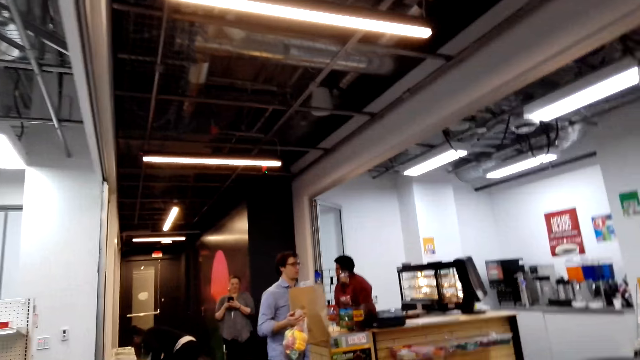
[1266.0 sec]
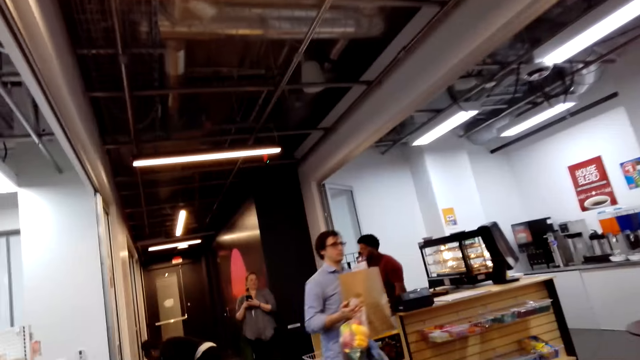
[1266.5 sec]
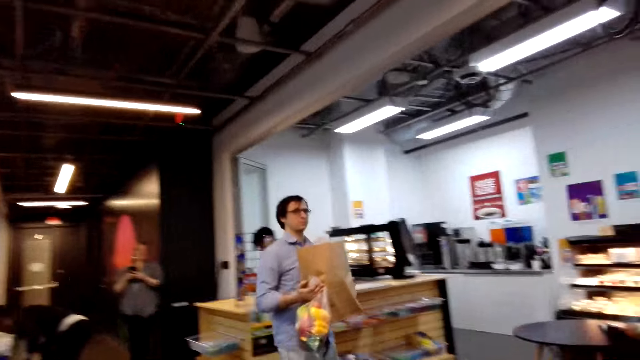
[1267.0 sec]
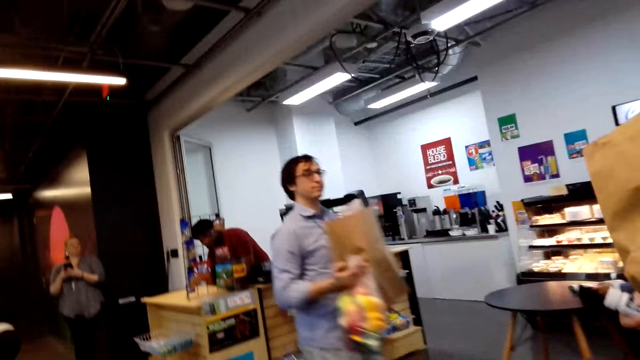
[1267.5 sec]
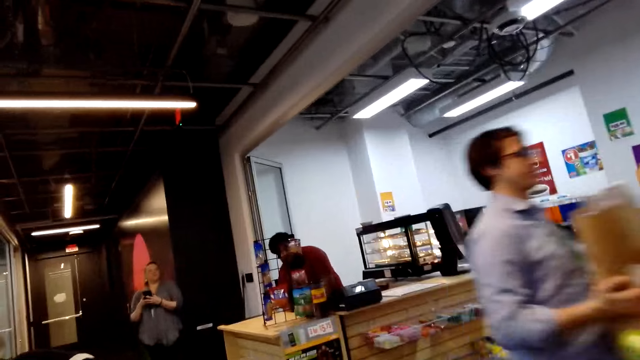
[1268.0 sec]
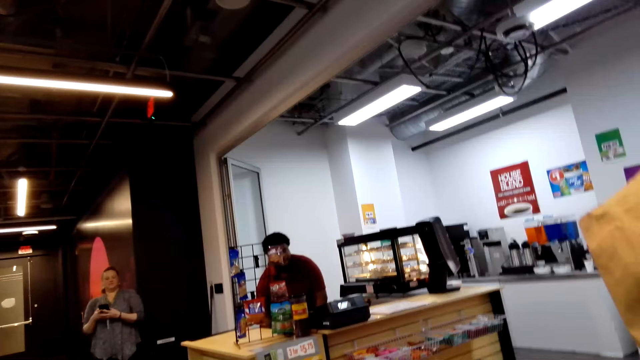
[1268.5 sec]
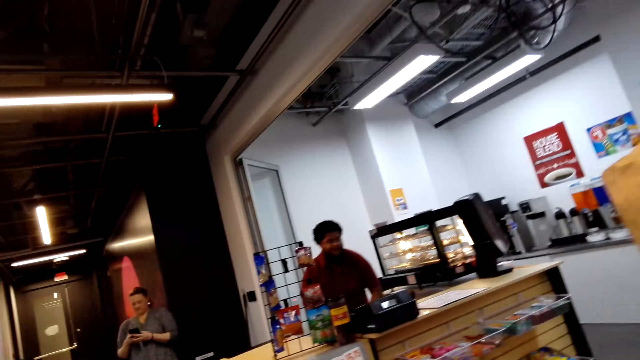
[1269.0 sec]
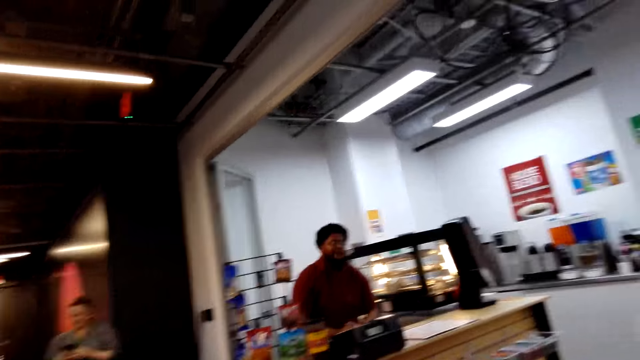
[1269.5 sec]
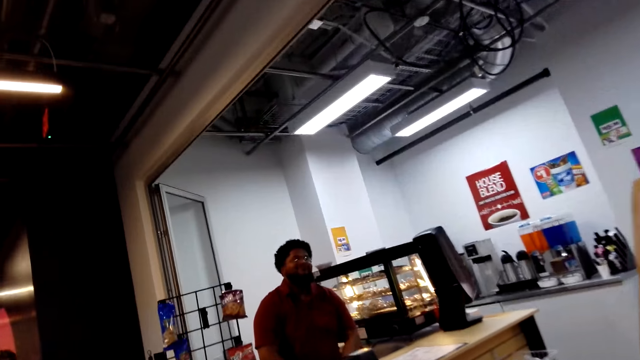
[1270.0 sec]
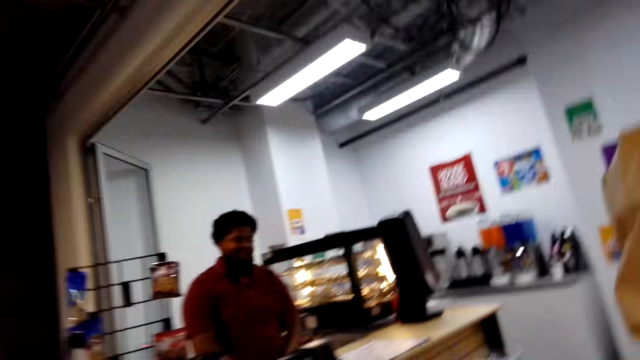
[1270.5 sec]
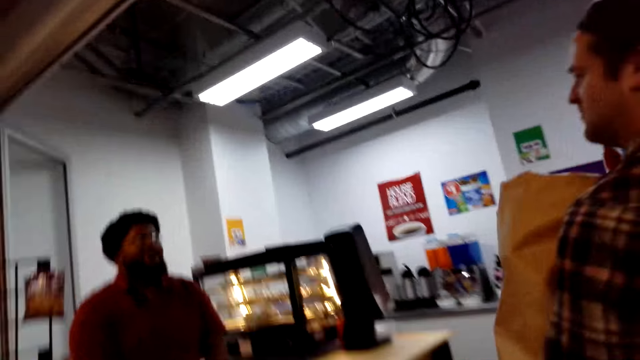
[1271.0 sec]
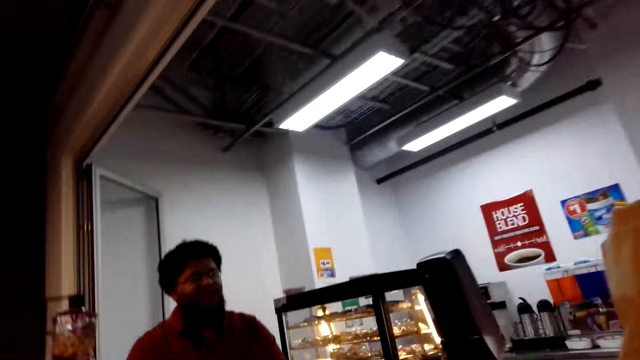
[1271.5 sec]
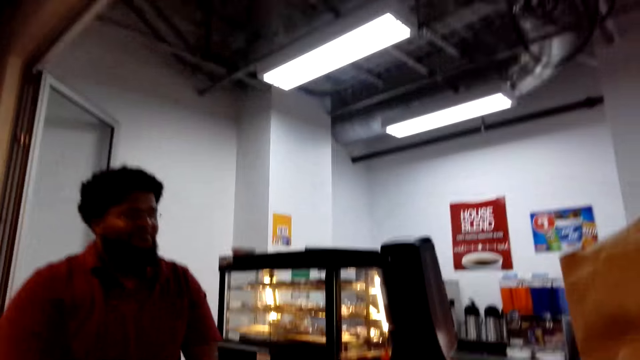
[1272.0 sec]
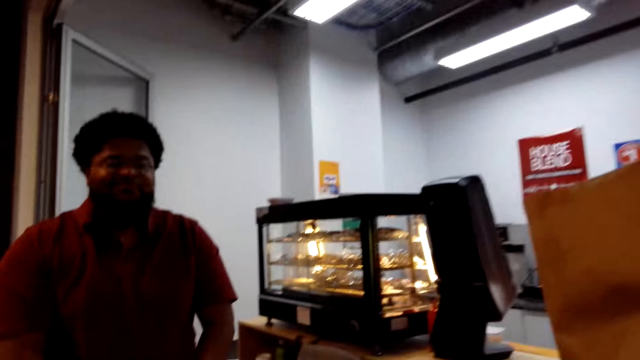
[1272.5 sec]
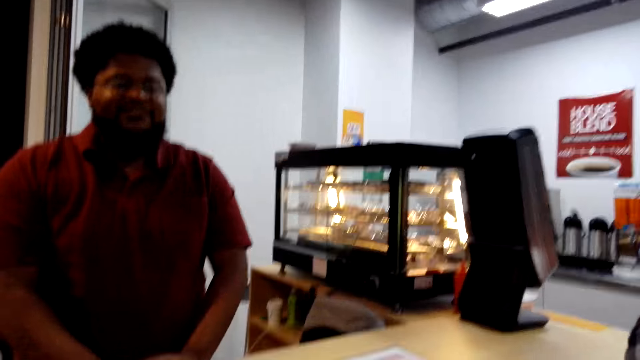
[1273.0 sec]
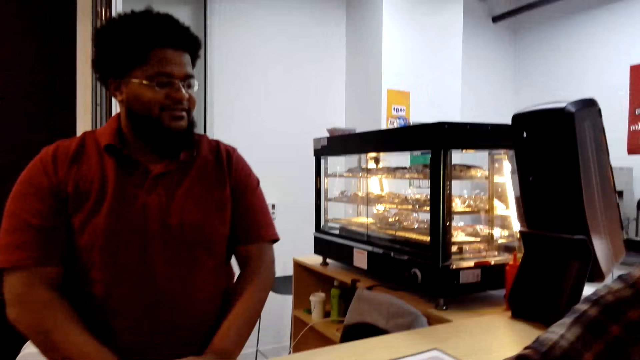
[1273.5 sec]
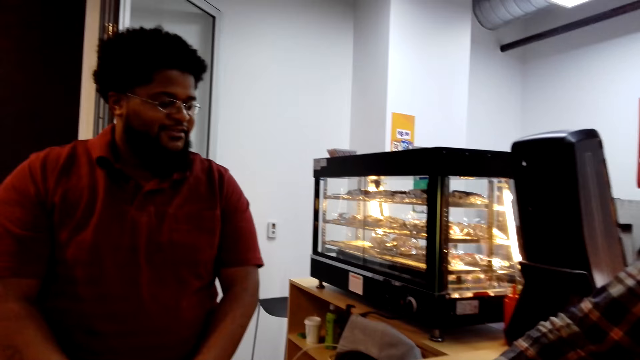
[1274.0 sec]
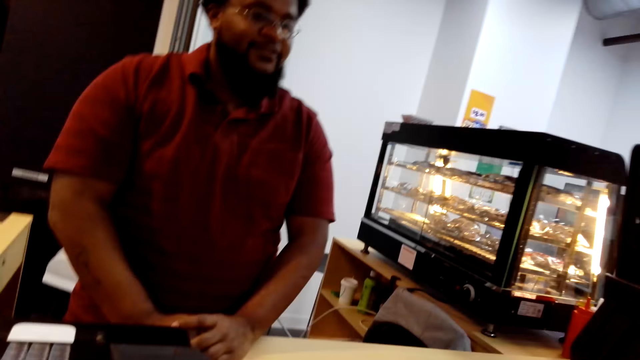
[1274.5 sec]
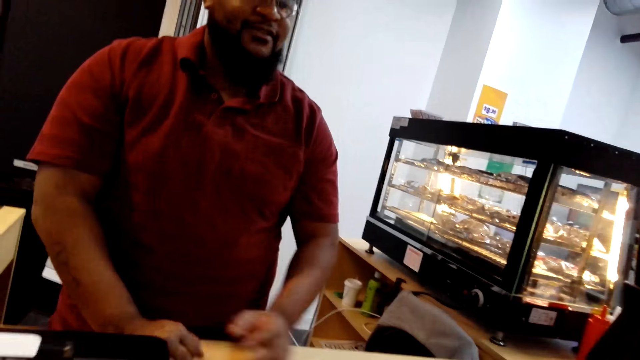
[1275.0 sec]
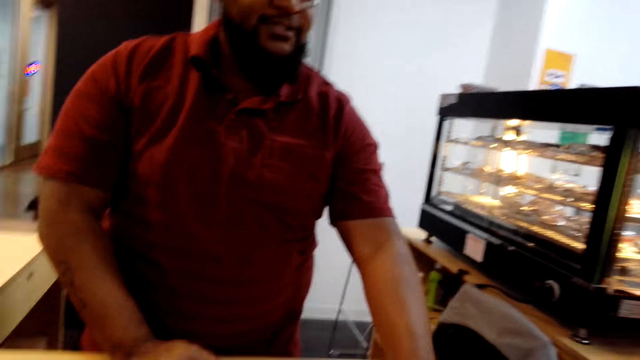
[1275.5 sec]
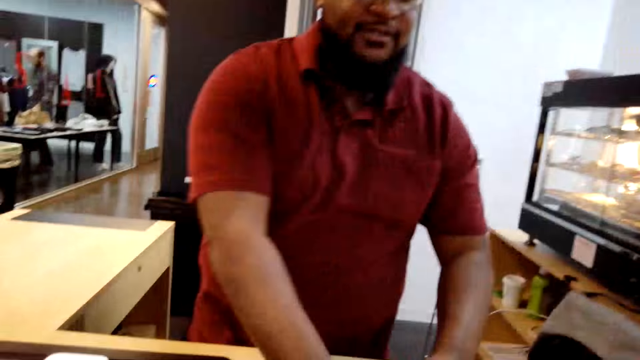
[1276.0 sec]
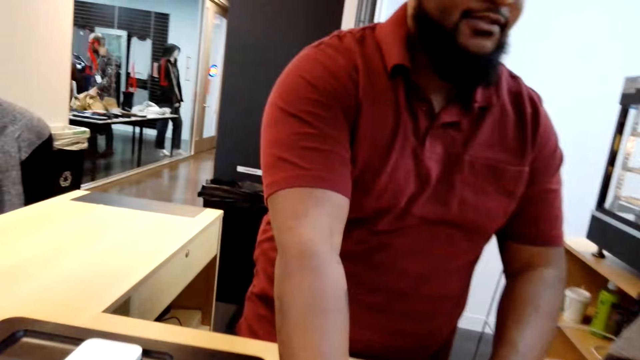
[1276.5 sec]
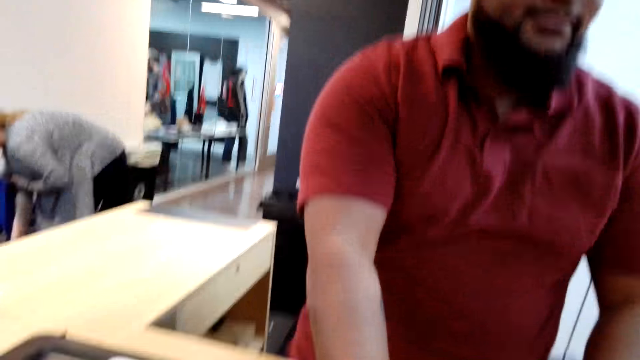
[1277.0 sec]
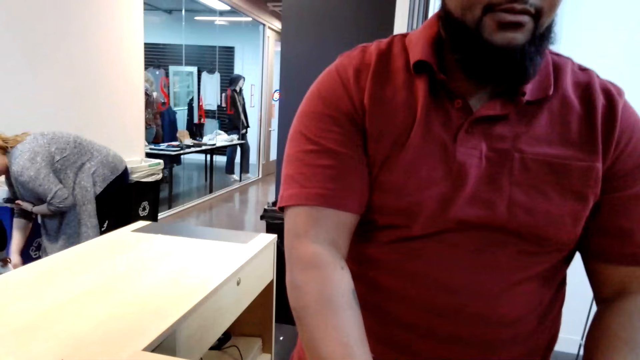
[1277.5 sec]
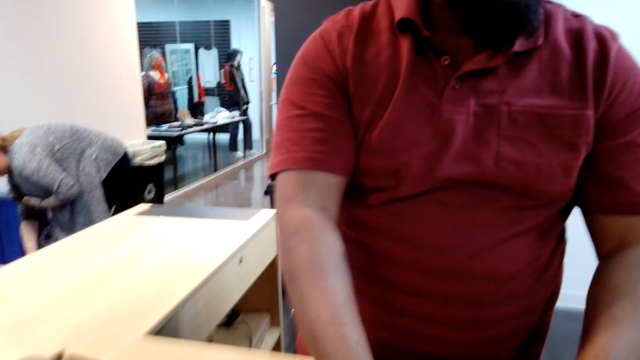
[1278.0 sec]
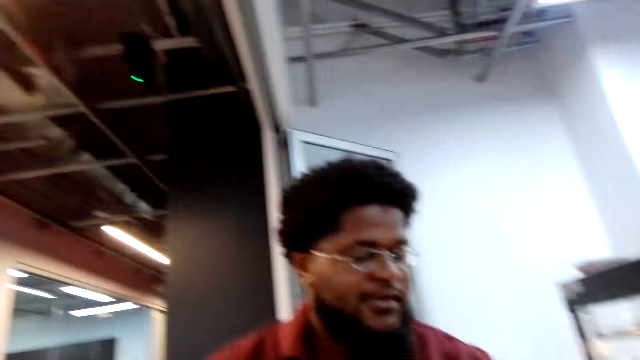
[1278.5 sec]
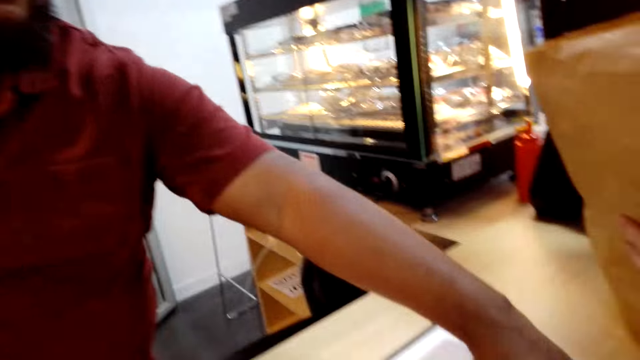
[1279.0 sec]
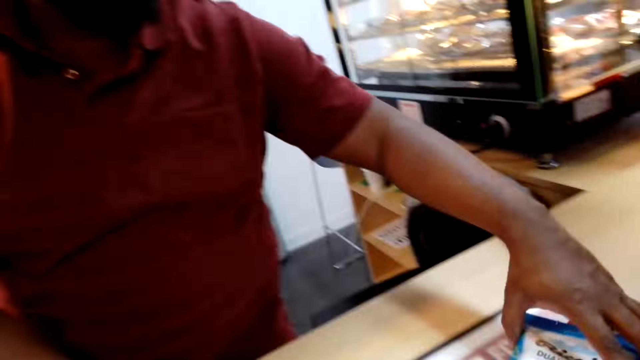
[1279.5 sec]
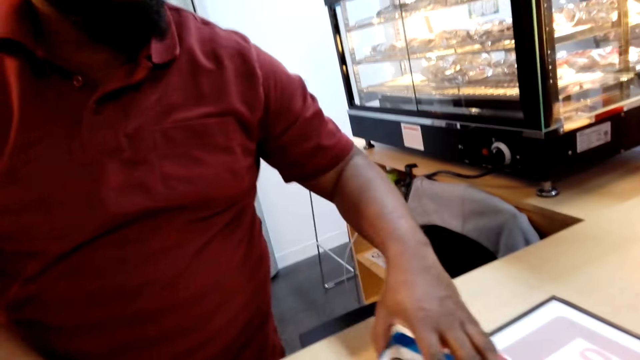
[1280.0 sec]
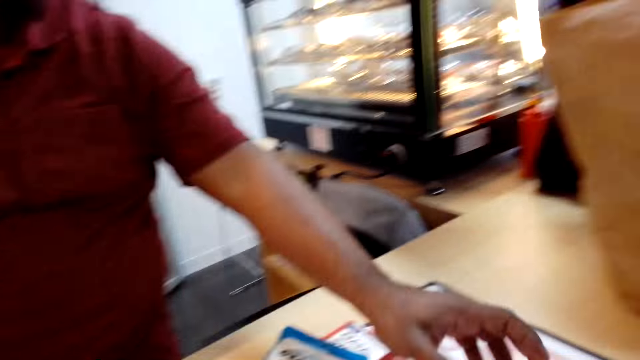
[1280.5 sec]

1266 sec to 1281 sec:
The camera wearer walks towards the counter. They walk to the counter. A person cashes in products. The person puts the items on the counter.

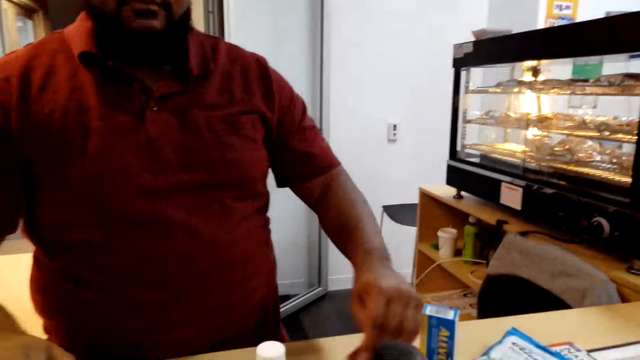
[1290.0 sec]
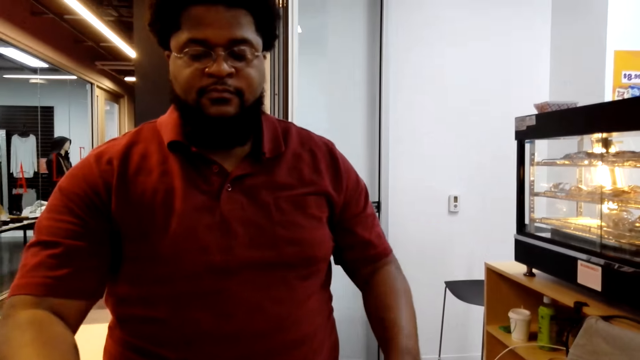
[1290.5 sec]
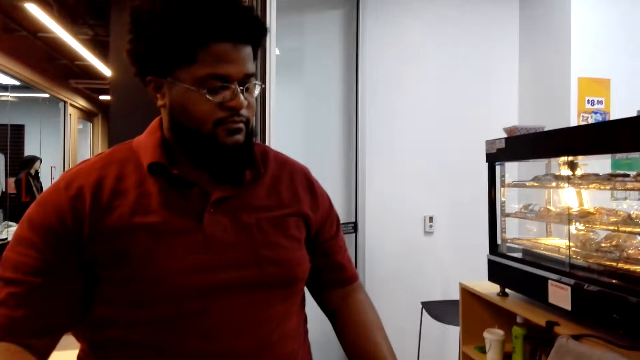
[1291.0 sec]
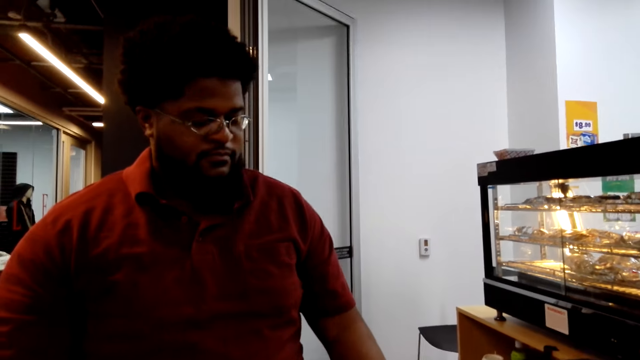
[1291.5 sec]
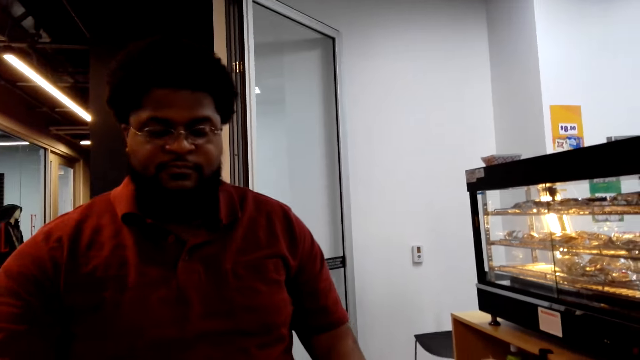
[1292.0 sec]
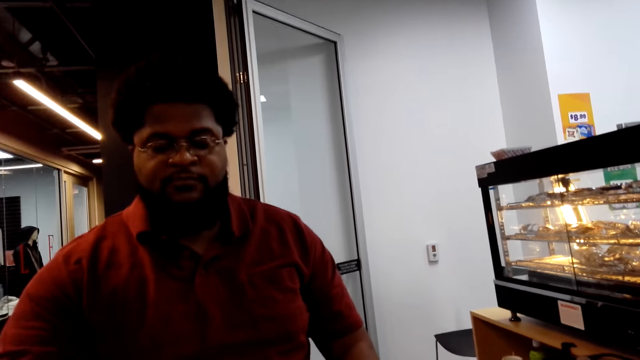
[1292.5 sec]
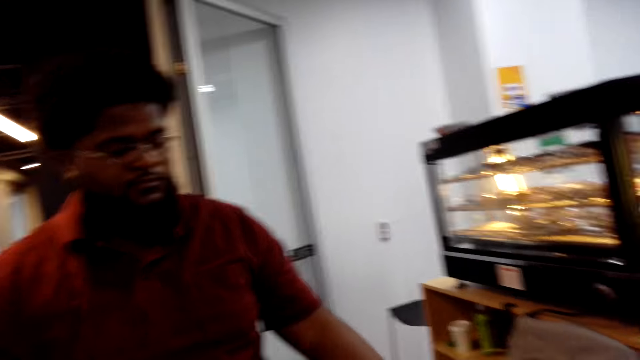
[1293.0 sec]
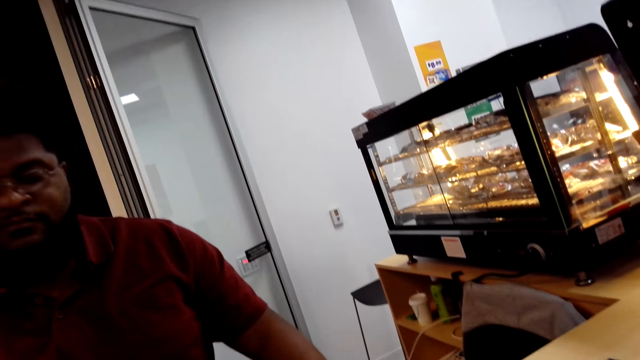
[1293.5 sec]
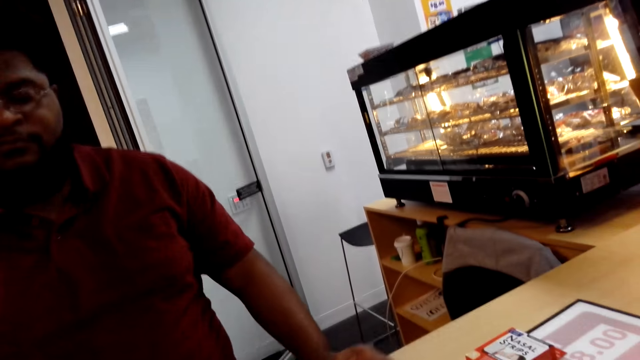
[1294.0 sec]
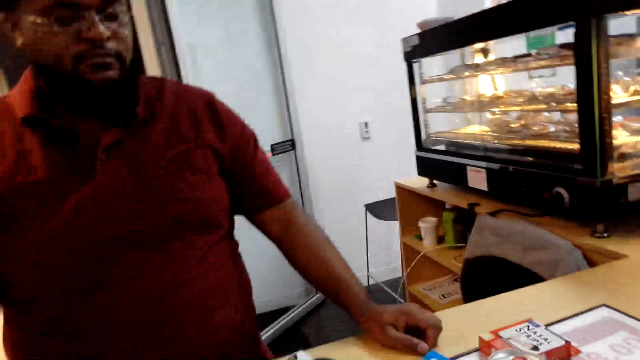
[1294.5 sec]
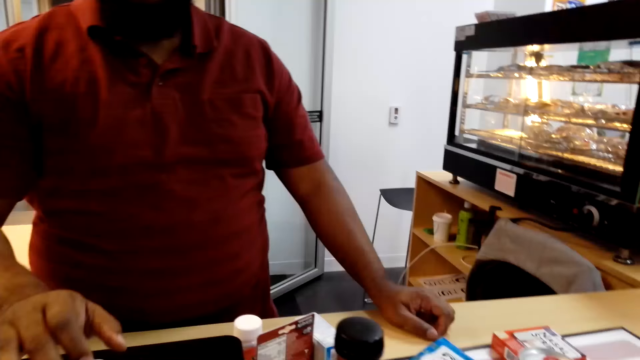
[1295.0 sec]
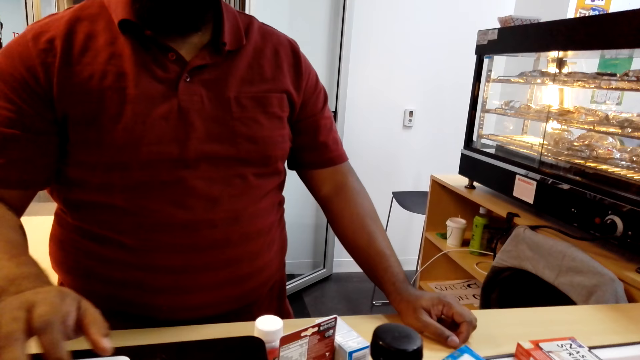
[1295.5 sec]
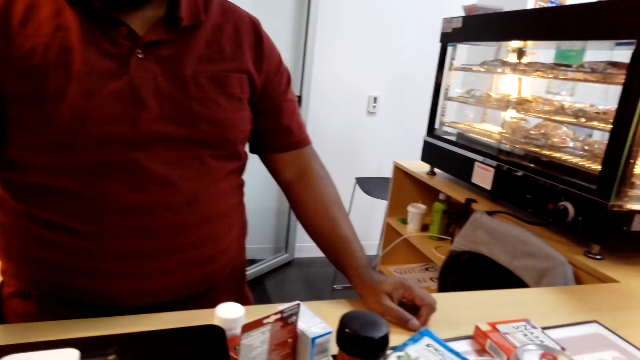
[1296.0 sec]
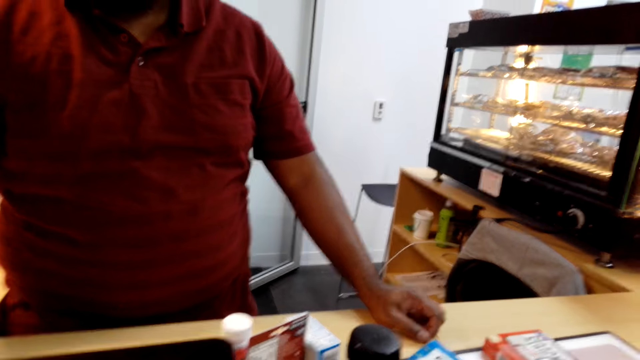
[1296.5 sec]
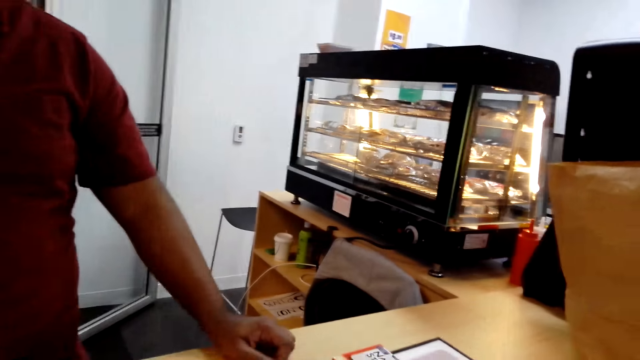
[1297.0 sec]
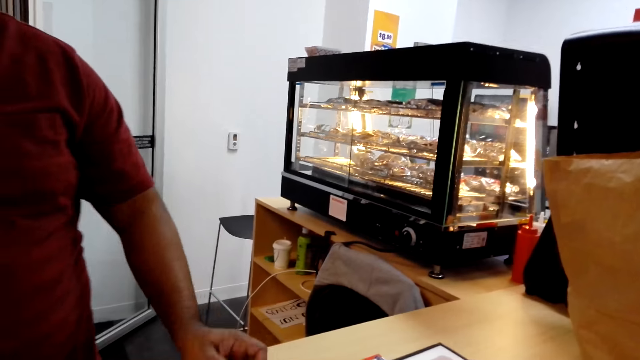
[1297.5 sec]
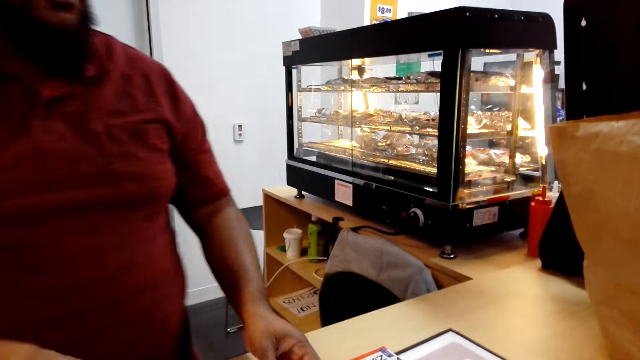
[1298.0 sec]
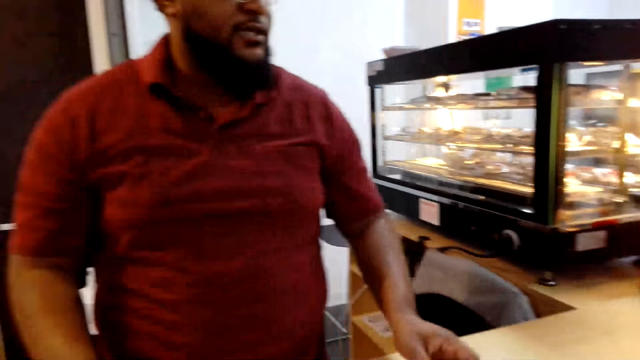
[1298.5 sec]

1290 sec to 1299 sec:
A person calculates the items.
